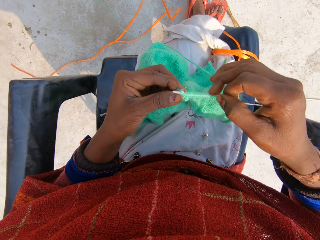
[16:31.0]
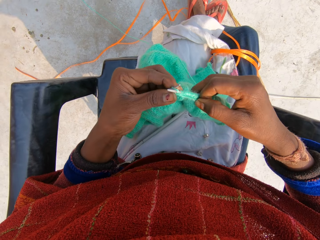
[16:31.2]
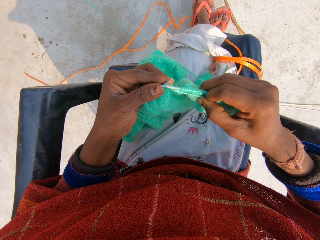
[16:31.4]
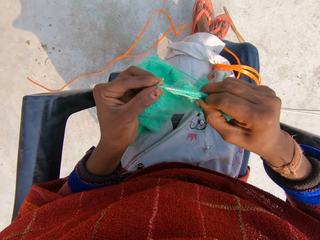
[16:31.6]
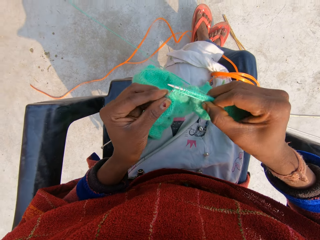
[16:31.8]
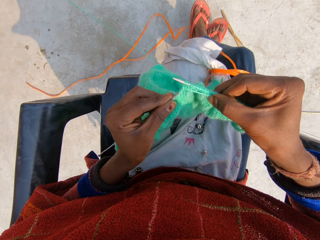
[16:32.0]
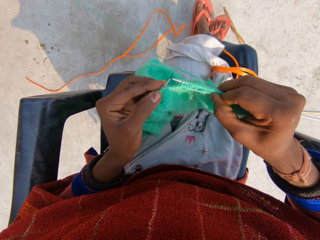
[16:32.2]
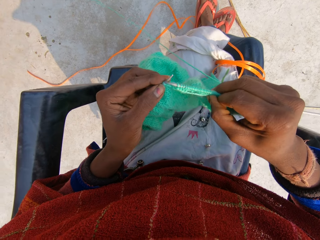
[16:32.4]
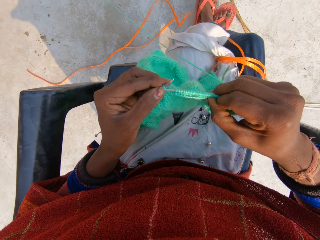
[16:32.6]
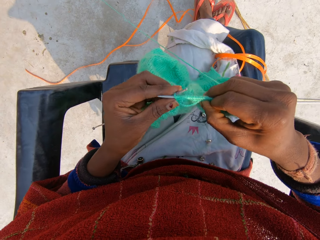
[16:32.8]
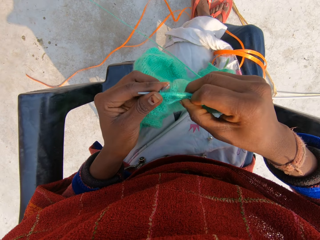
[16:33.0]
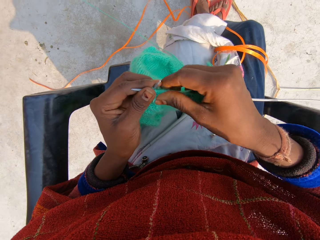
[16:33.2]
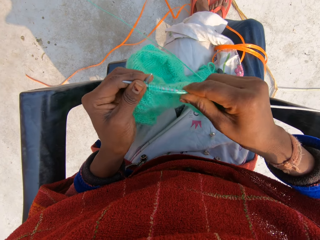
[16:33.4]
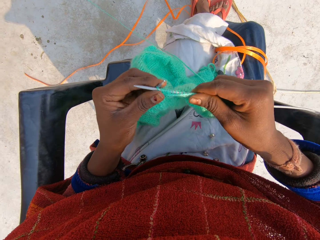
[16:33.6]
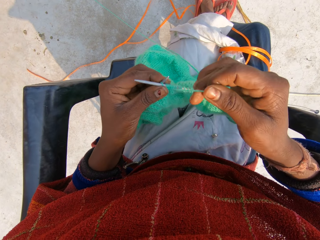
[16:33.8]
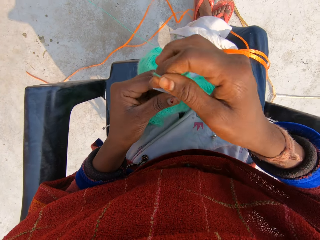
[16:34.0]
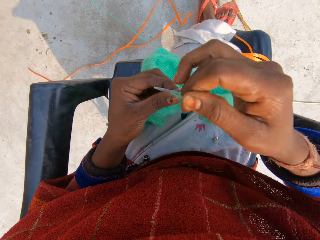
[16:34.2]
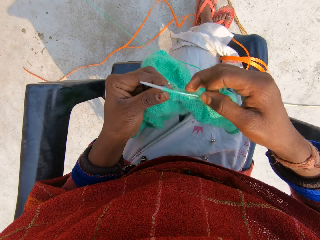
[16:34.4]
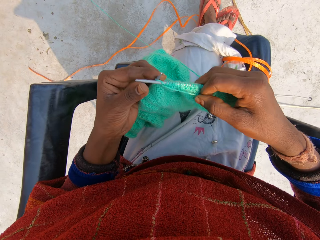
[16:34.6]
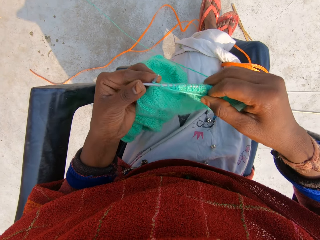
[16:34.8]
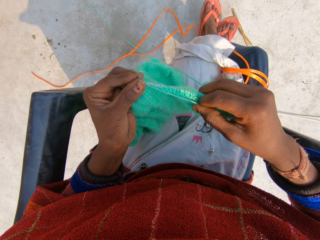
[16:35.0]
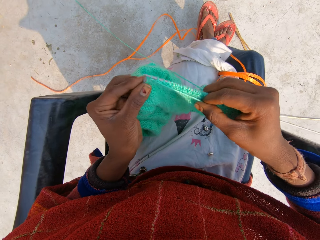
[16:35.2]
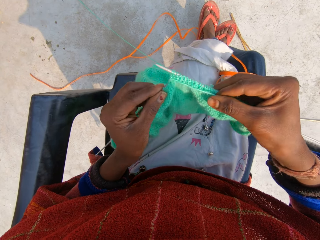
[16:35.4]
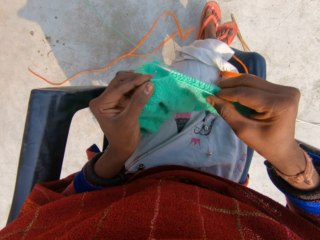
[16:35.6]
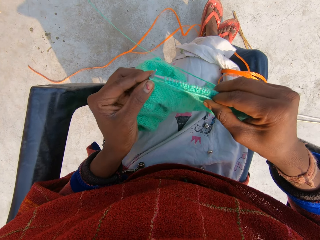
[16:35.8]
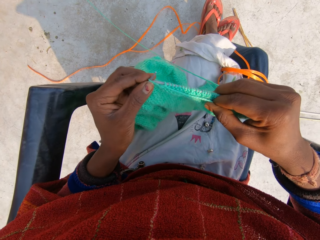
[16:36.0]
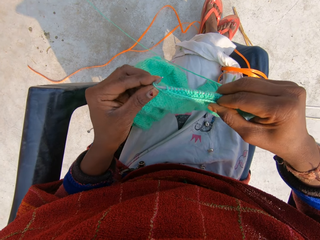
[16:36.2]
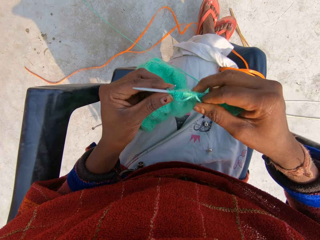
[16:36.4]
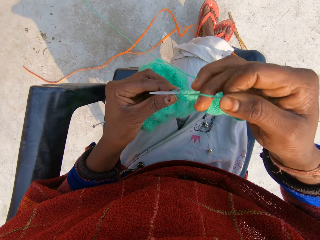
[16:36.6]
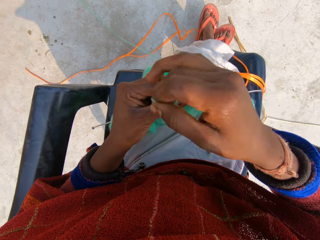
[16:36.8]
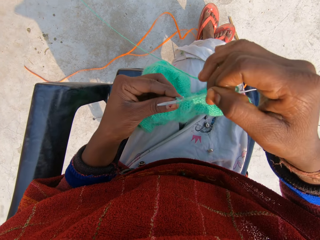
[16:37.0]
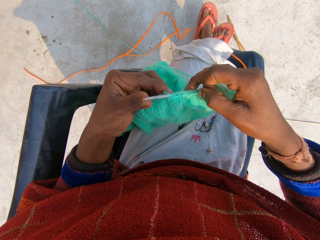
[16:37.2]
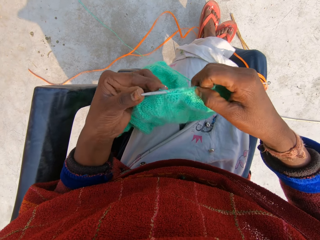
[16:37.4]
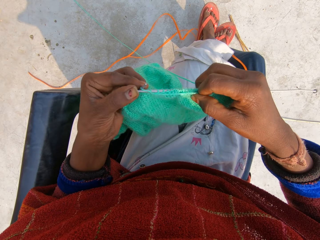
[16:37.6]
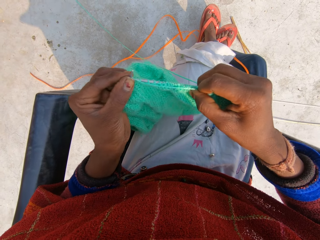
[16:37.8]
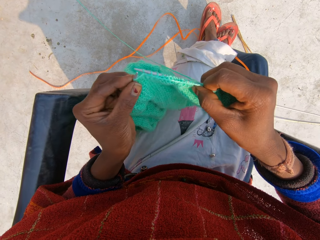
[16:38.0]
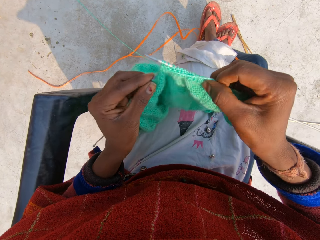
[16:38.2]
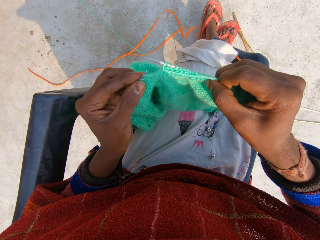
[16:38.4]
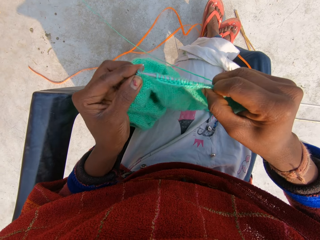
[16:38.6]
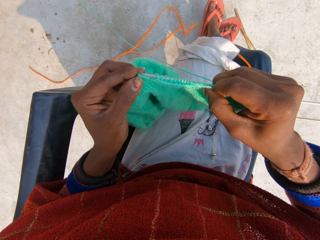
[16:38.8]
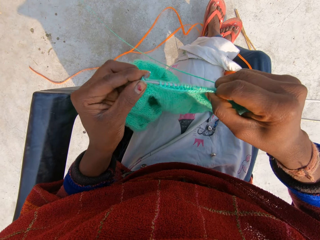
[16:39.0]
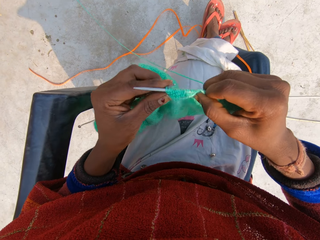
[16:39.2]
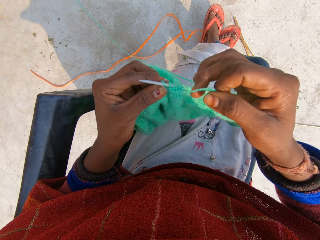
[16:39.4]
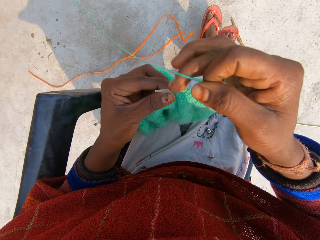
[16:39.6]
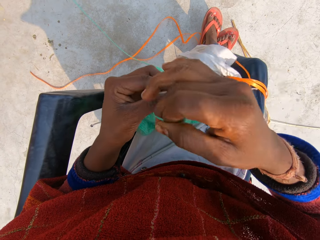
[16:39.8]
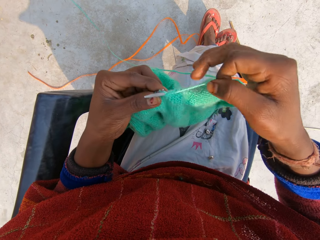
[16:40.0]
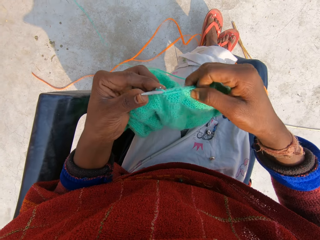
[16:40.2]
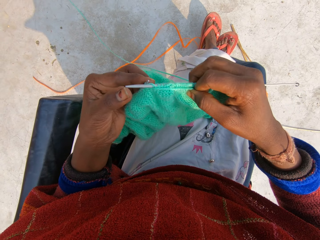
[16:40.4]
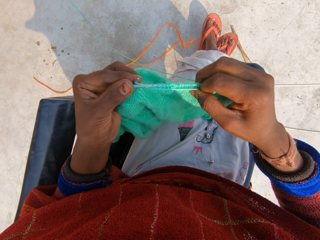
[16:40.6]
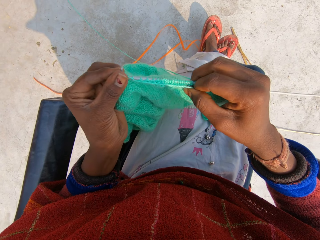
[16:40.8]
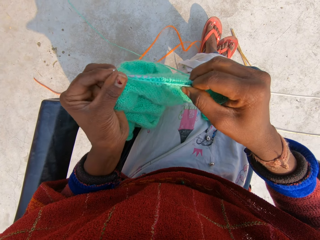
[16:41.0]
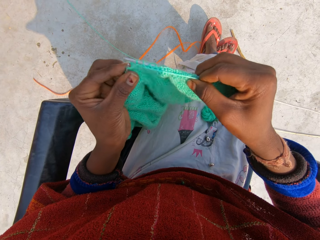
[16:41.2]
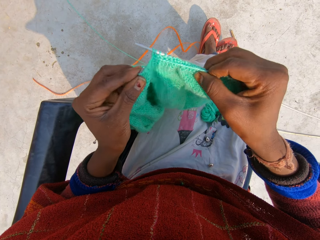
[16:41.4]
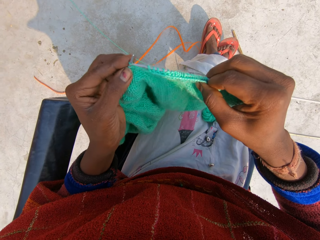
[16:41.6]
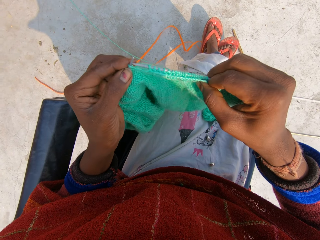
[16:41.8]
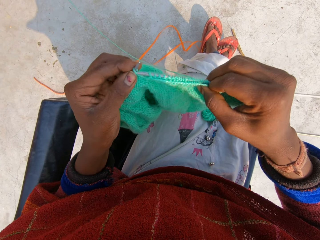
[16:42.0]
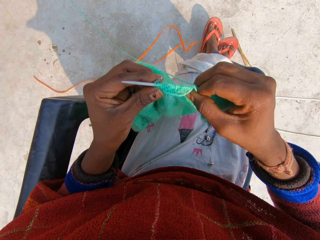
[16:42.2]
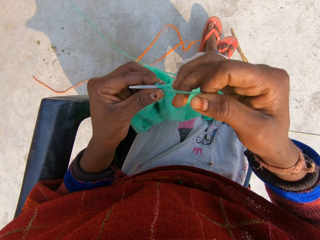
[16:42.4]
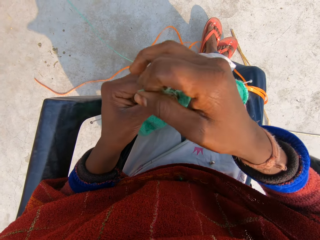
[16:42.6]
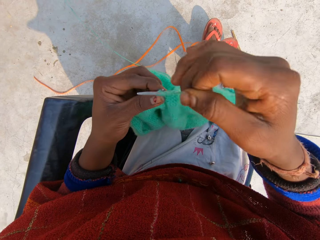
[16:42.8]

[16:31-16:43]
The camera wearer rolls the knitting thread on the knitting needle. They adjust the yarn in the knitting needle with his right hand. They roll the knitting thread on the knitting needle. They knit the yarn with the knitting needles with both hands. They roll the knitting thread on the knitting needle. They knit the garment with her hands. They roll the knitting thread on the knitting needle. They knit the garment with her hands.

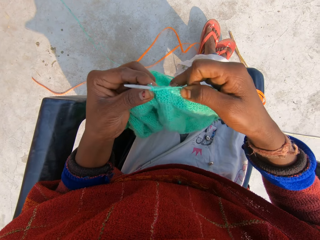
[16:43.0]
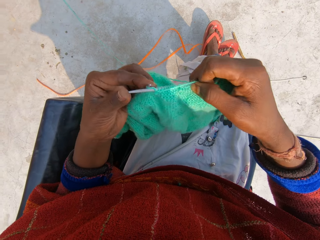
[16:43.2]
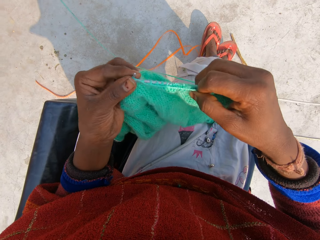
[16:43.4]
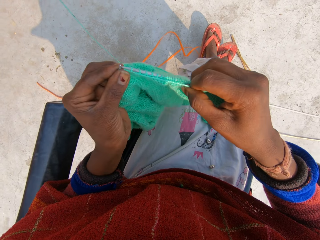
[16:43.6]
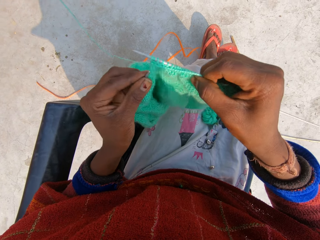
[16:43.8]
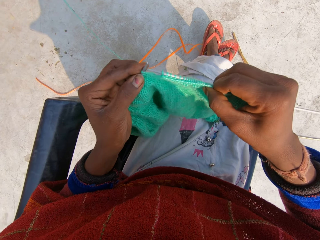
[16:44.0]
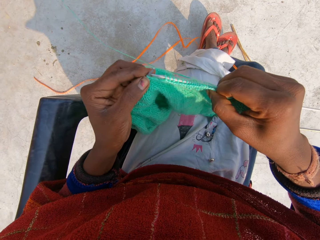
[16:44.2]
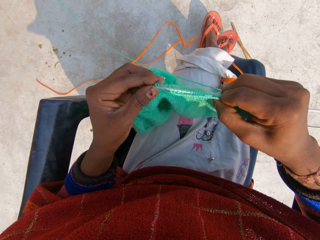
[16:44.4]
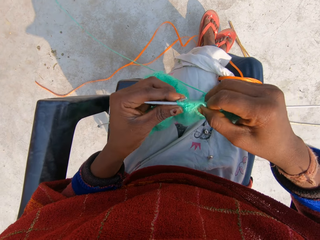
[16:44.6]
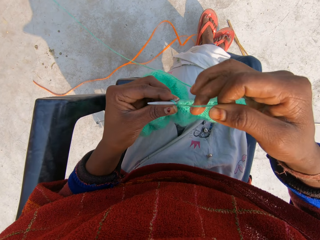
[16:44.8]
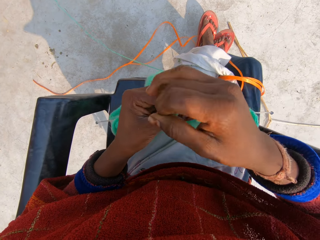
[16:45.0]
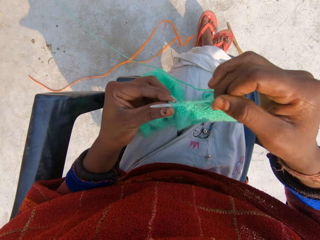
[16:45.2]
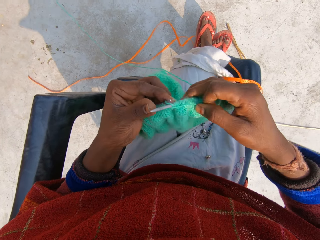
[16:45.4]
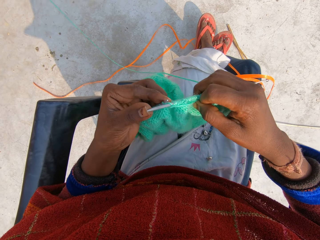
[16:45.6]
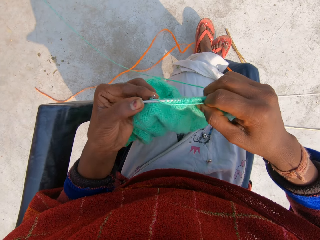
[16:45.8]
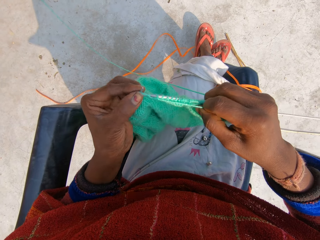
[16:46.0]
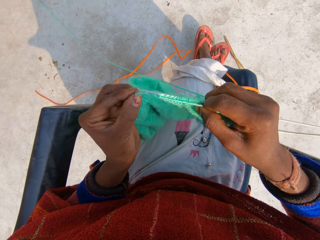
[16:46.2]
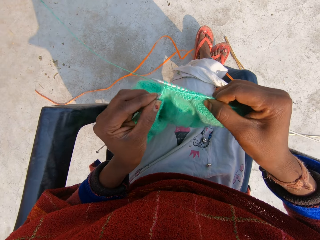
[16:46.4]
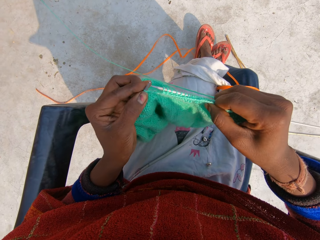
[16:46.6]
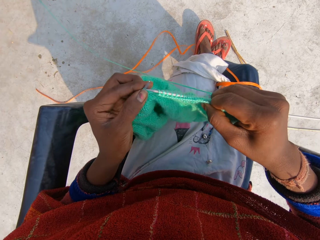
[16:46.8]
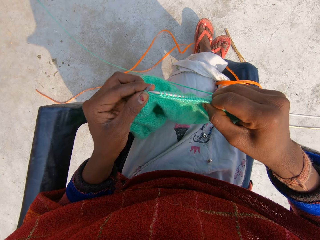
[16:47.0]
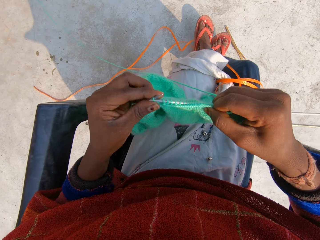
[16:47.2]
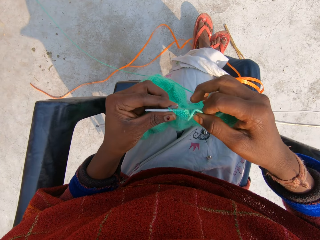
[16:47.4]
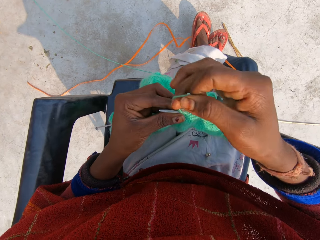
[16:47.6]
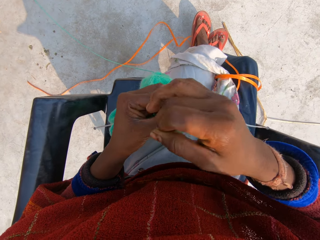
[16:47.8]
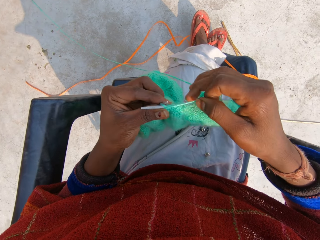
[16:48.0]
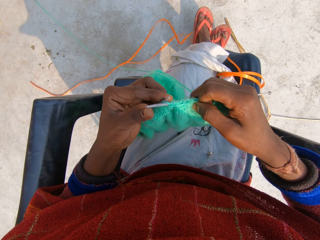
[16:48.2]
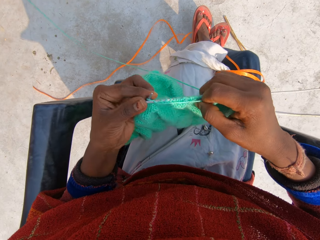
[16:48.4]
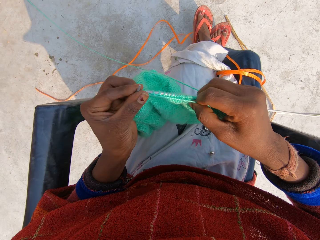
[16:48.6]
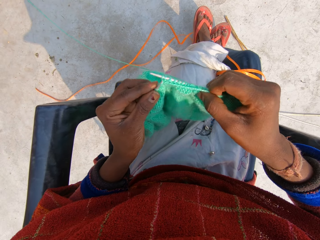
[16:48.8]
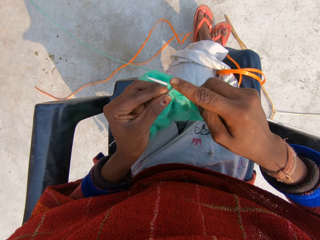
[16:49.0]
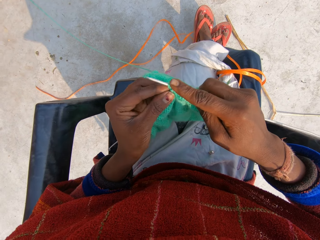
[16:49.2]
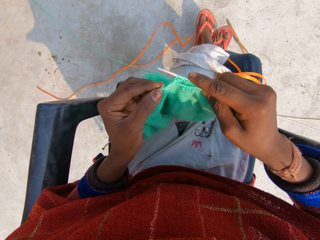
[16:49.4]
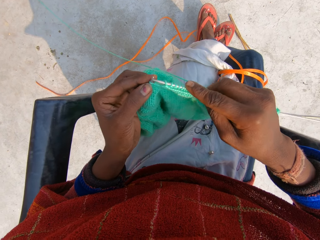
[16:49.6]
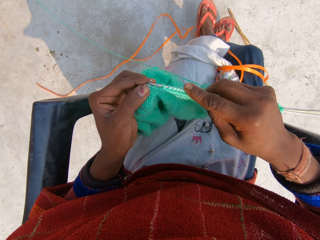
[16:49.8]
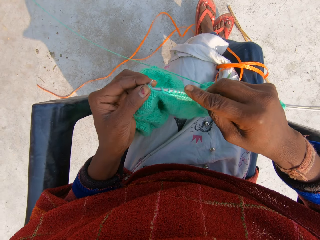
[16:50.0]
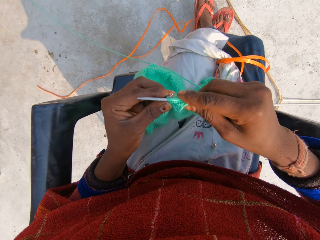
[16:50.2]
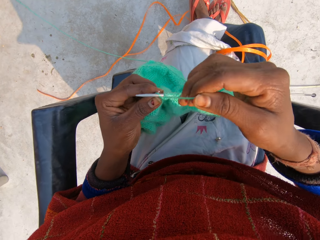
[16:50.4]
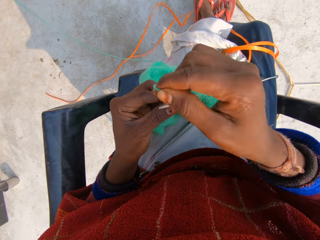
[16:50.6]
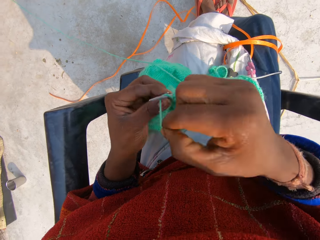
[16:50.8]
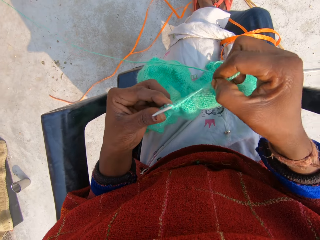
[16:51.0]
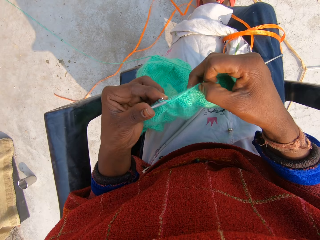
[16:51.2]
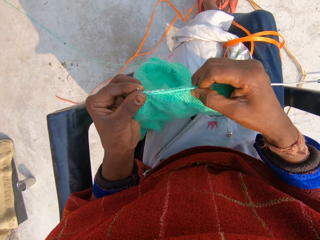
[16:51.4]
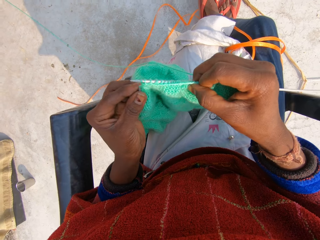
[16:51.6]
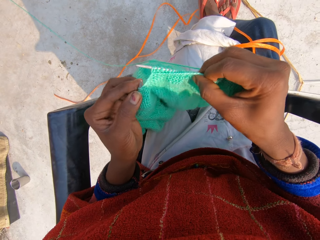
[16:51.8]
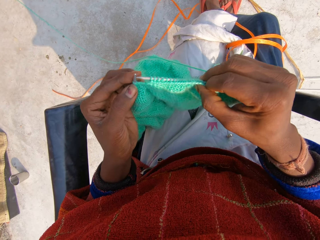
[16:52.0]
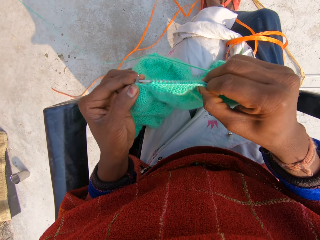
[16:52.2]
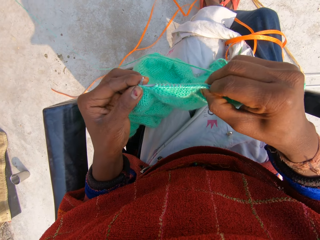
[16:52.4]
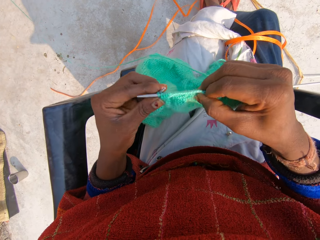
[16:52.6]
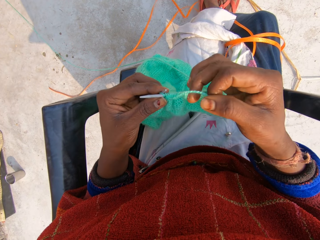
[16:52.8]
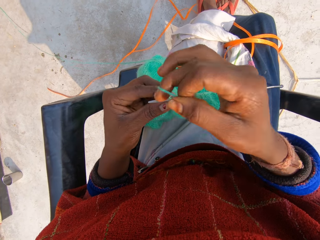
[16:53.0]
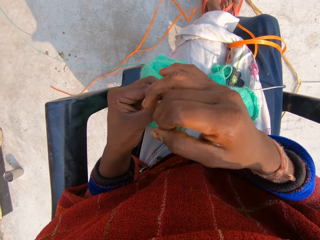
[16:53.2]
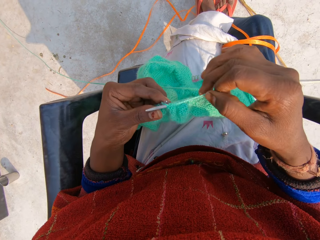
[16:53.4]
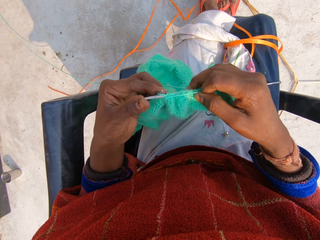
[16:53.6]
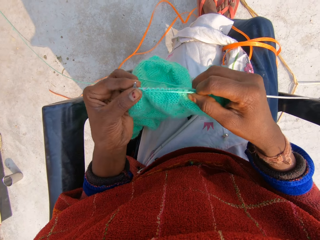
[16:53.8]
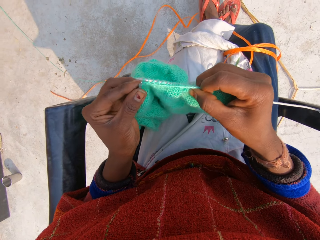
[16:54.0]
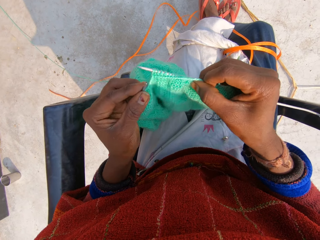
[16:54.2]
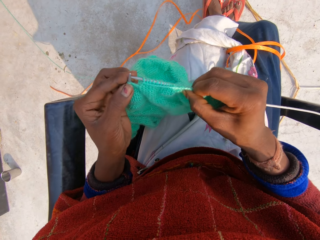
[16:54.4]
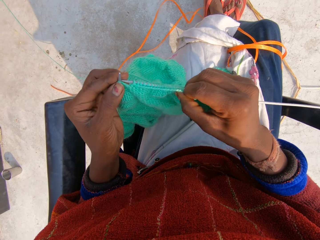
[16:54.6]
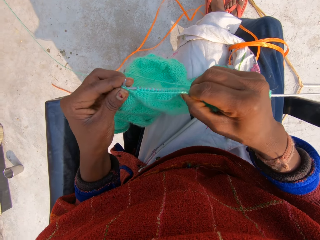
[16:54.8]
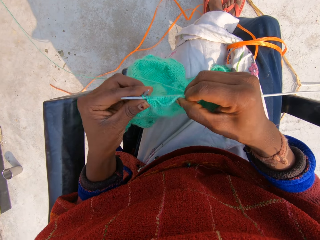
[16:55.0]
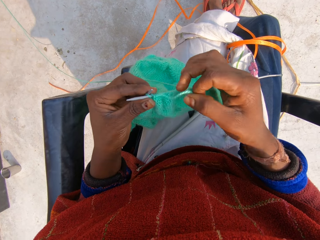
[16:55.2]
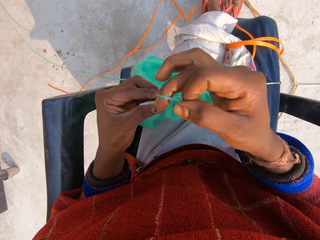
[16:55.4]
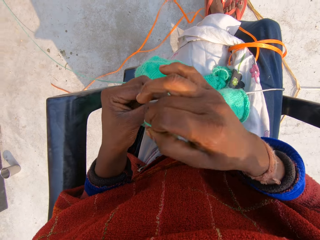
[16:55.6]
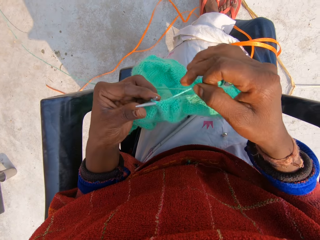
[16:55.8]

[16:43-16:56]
The camera wearer rolls the knitting thread on the knitting needle. She knits the garment with her hands. She rolls the knitting thread on the knitting needle. She knits the garment with her hands. She rolls the knitting thread on the knitting needle. She knits the garment with her hands. She rolls the knitting thread on the knitting needle. She knits the garment with her hands. She rolls the knitting thread on the knitting needle. She knits the garment with her hands. She rolls the knitting thread on the knitting needle.
